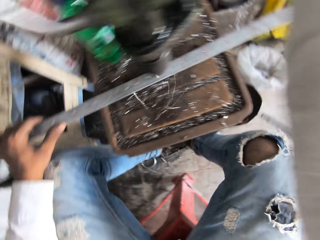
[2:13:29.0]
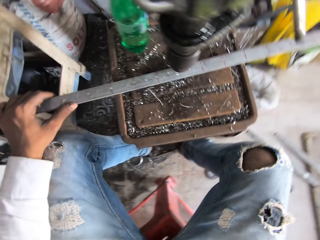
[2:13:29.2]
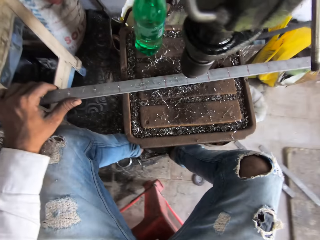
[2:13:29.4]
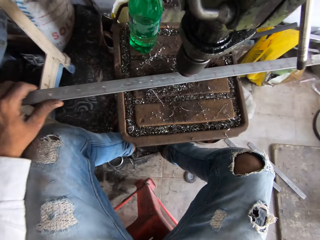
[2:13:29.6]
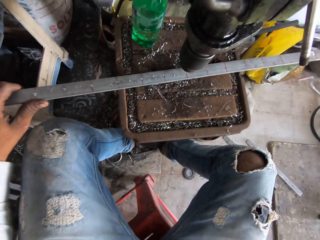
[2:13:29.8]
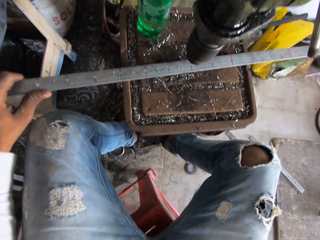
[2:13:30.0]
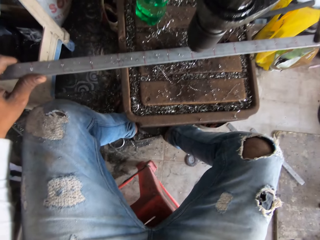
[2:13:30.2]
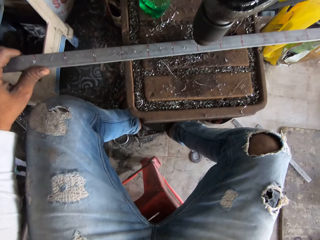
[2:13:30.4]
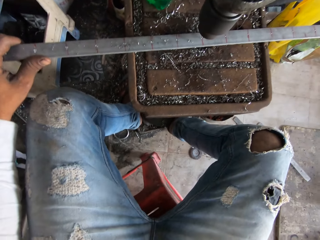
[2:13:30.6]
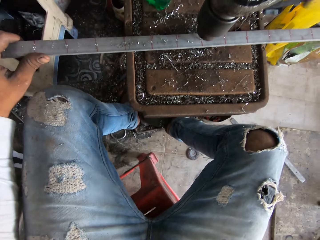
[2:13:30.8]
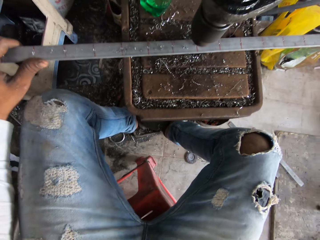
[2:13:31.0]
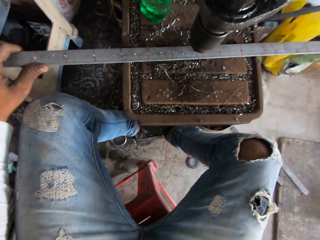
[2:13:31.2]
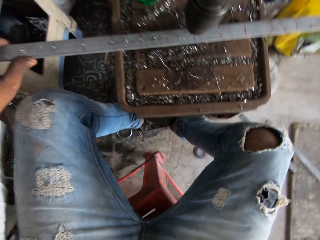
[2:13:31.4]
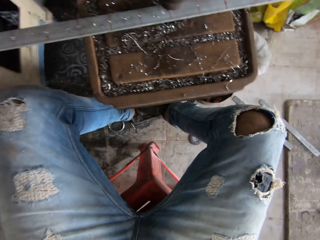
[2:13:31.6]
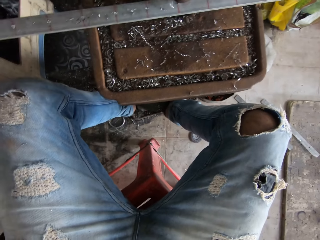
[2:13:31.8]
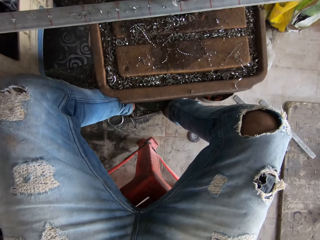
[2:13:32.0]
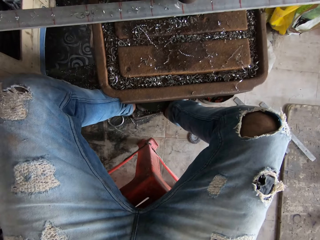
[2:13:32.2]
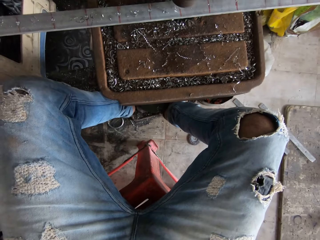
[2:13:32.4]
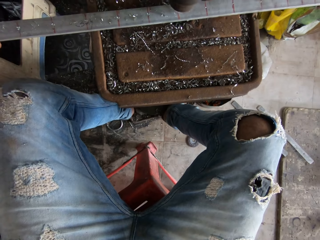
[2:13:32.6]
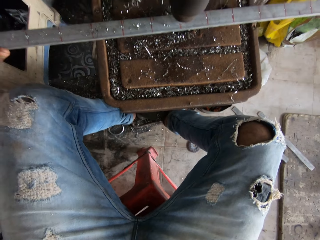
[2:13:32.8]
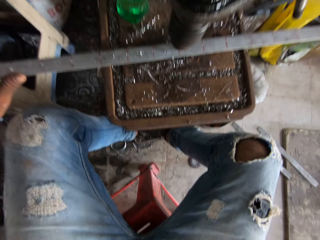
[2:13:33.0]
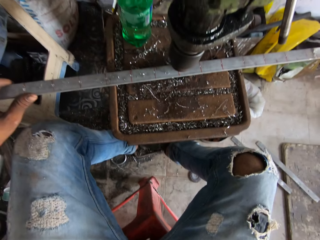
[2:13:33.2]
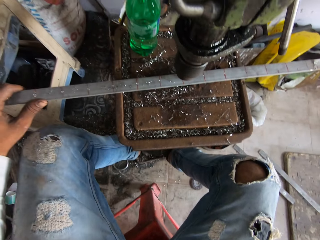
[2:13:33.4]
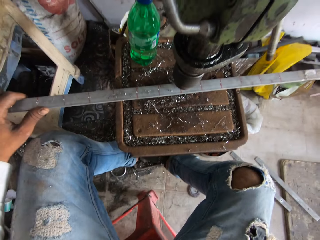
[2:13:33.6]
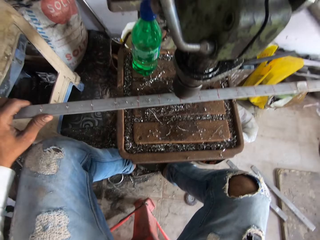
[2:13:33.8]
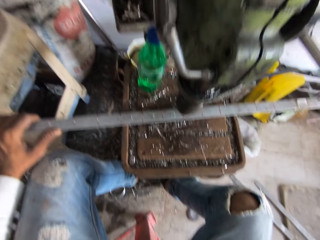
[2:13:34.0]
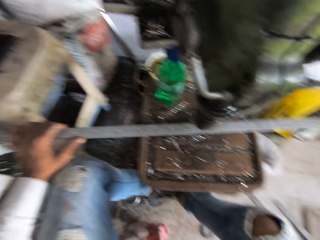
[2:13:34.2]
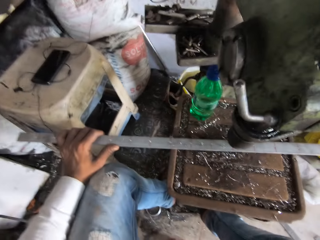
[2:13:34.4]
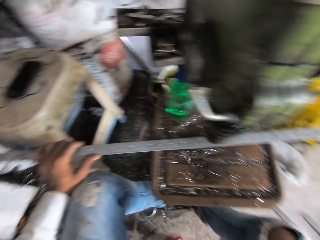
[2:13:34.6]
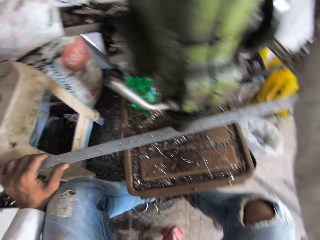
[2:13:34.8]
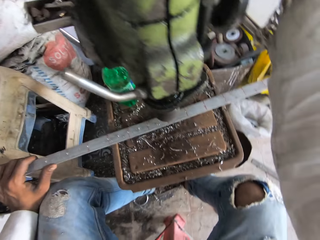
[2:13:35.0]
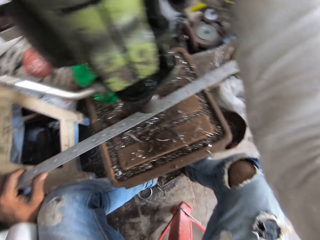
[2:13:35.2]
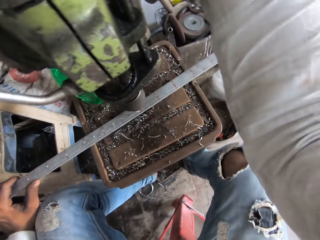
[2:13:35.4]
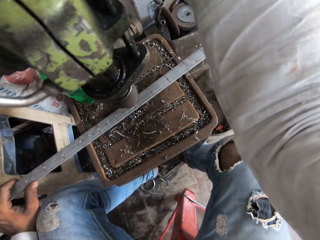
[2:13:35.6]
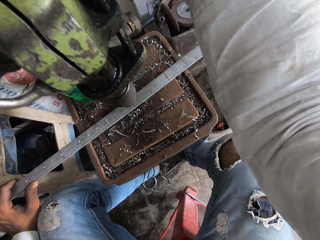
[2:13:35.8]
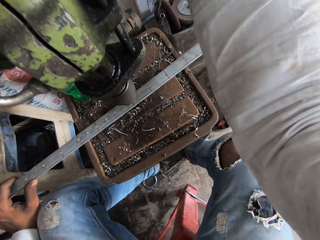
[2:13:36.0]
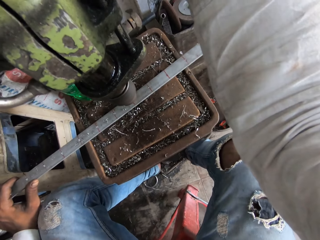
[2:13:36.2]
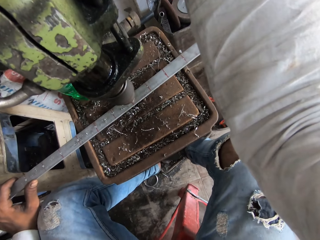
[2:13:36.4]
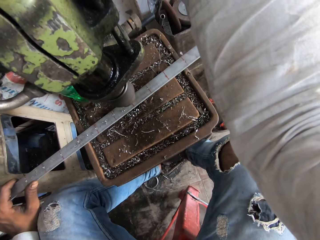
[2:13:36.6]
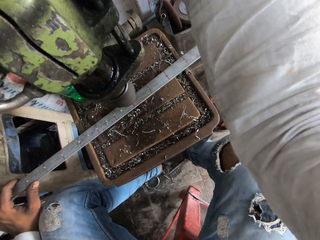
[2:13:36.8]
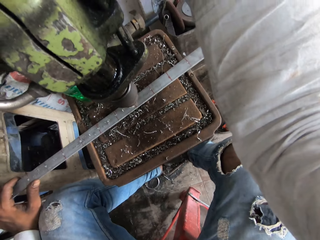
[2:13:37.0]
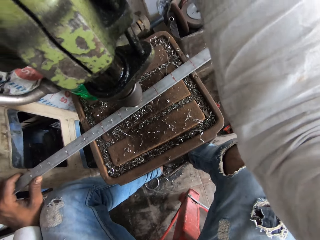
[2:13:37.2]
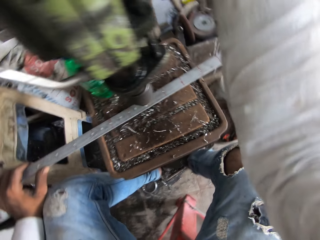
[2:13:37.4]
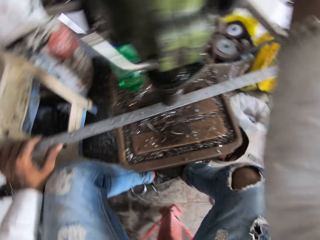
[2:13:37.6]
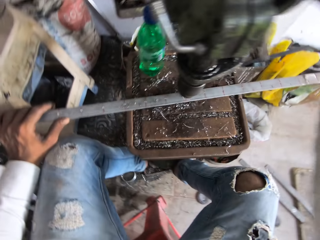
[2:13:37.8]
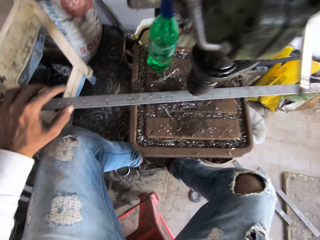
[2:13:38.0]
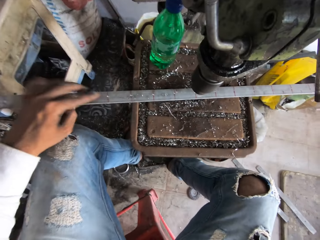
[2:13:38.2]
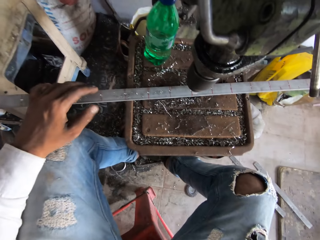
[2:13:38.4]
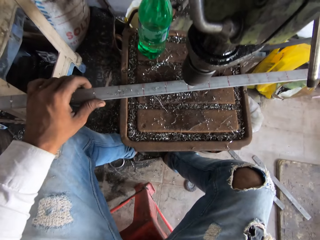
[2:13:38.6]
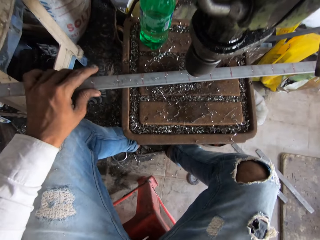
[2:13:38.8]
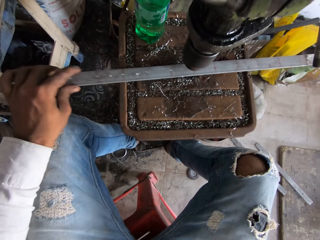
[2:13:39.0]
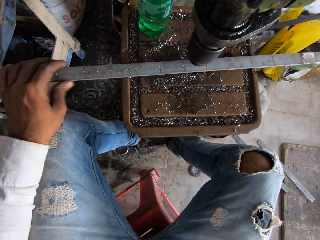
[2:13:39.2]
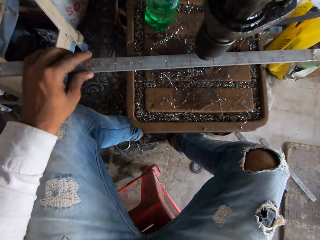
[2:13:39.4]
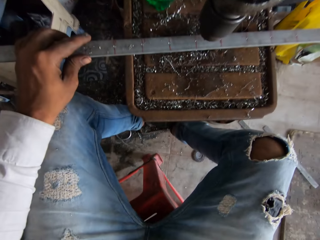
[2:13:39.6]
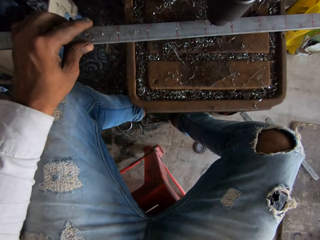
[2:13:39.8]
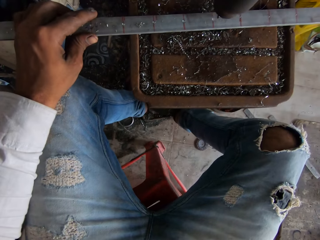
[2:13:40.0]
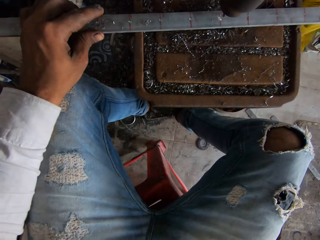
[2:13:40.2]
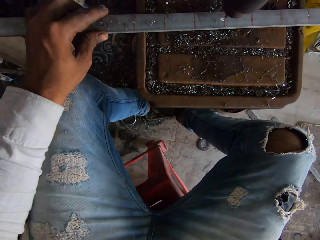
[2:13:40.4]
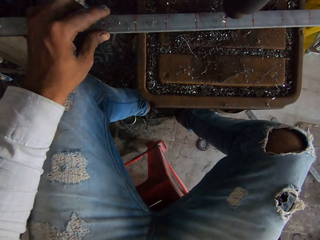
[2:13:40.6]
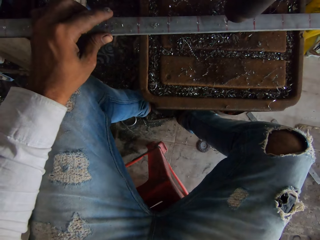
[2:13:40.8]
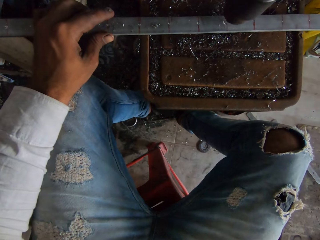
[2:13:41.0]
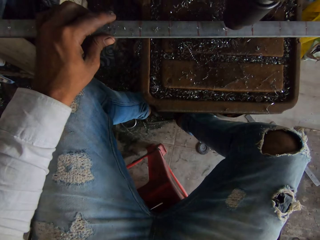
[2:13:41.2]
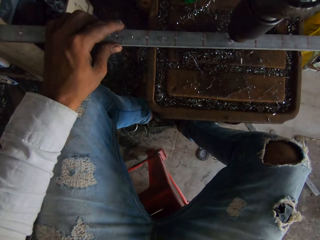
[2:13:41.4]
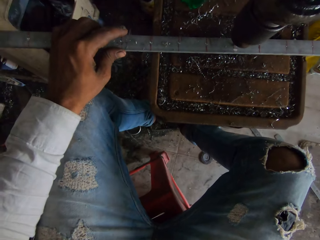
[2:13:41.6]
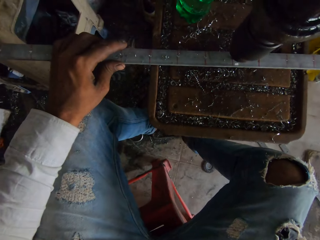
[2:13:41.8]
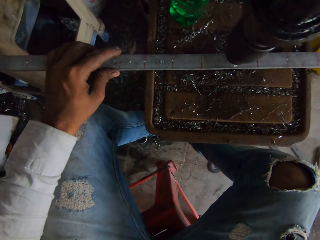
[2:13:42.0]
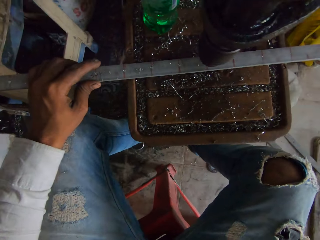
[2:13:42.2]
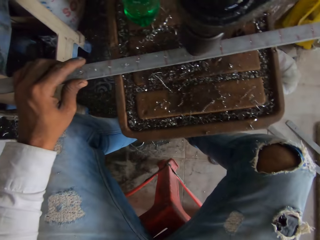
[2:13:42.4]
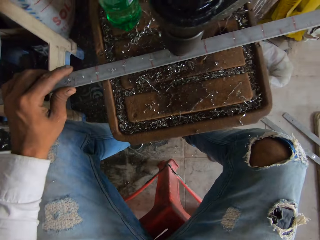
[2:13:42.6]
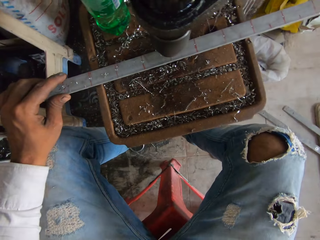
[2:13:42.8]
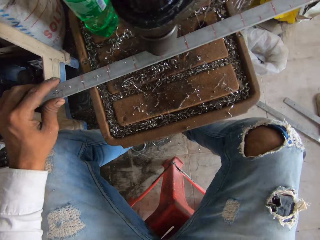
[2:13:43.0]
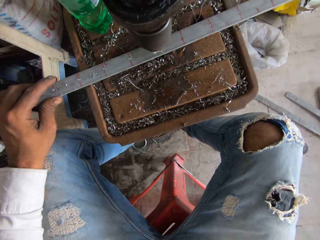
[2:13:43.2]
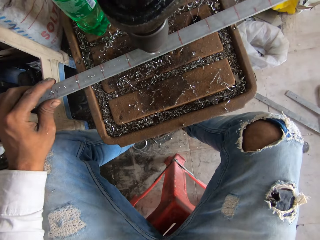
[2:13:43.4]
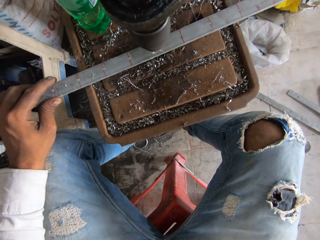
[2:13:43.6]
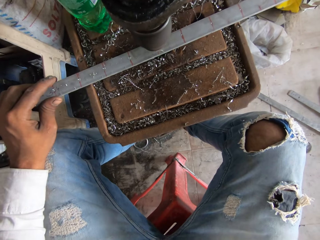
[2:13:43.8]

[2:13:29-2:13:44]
The camera wearer adjusts the metal rod on the pillar drilling table with the left hand. They drill a hole on the metal rod with the pillar drilling machine. They adjust the metal rod on the pillar drilling table with the left hand. They drill a hole on the metal rod with the pillar drilling machine.

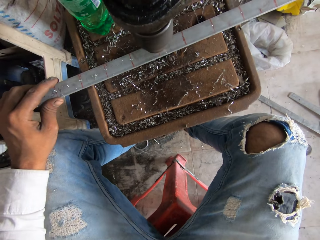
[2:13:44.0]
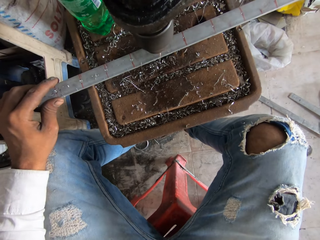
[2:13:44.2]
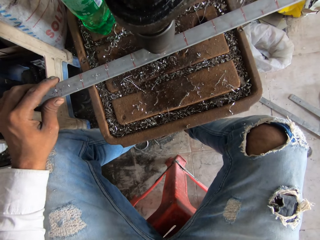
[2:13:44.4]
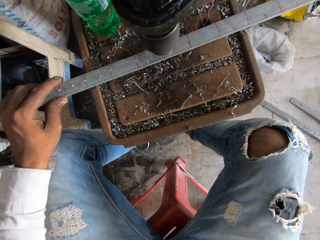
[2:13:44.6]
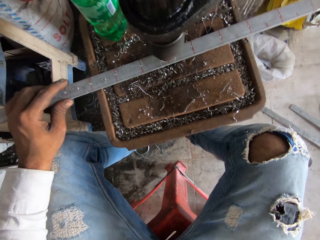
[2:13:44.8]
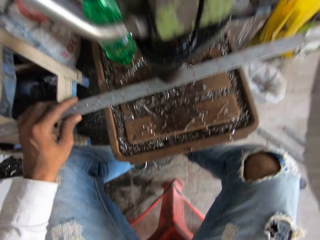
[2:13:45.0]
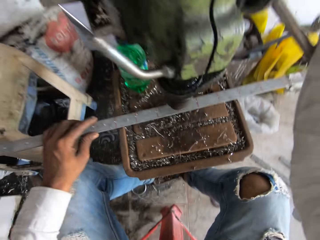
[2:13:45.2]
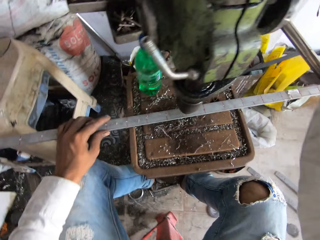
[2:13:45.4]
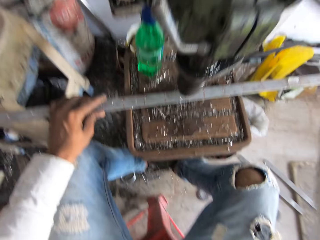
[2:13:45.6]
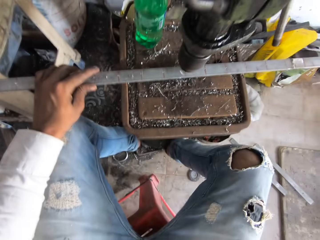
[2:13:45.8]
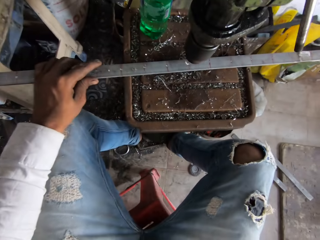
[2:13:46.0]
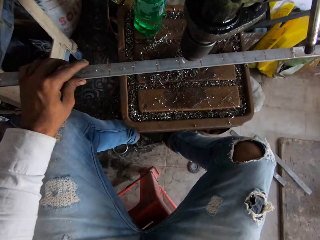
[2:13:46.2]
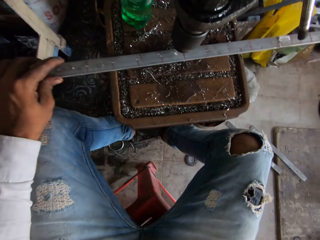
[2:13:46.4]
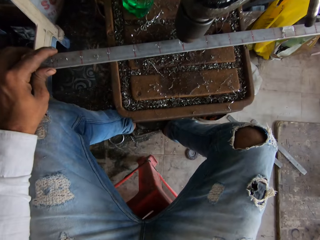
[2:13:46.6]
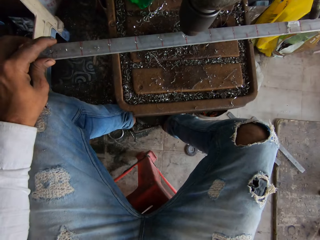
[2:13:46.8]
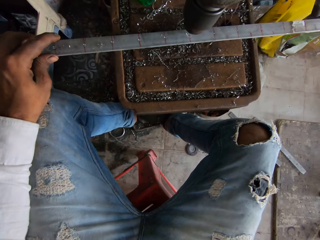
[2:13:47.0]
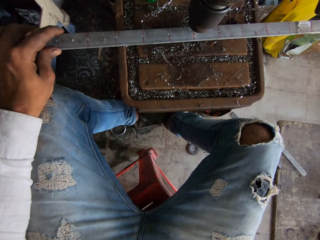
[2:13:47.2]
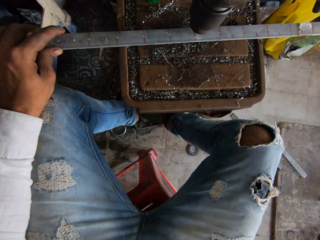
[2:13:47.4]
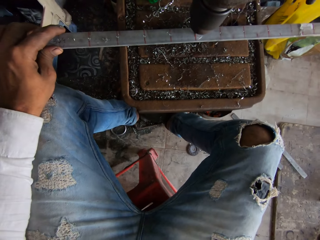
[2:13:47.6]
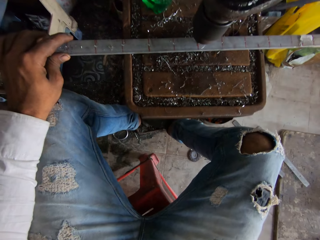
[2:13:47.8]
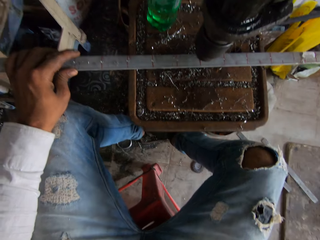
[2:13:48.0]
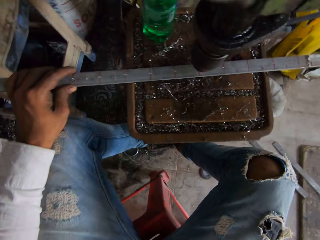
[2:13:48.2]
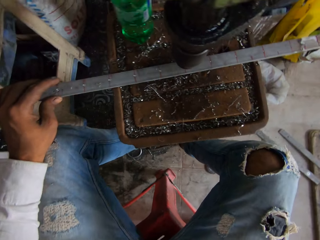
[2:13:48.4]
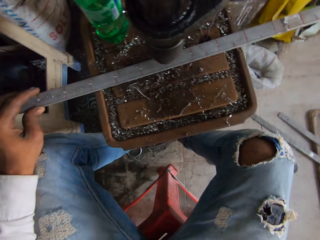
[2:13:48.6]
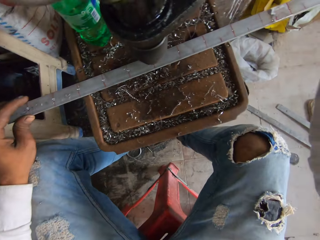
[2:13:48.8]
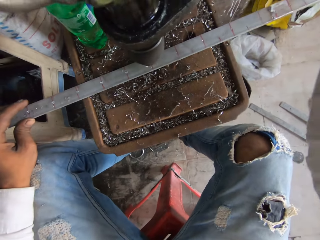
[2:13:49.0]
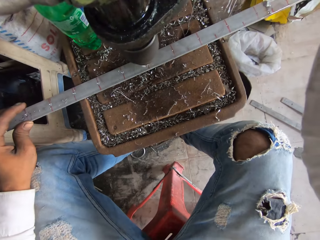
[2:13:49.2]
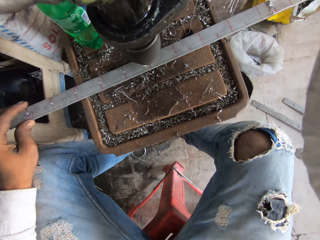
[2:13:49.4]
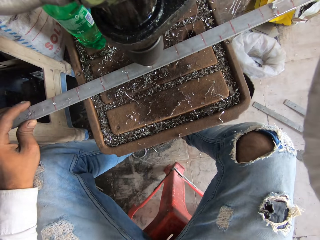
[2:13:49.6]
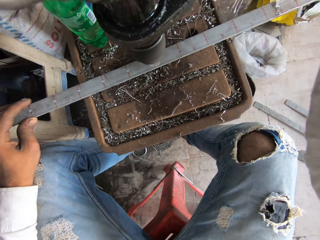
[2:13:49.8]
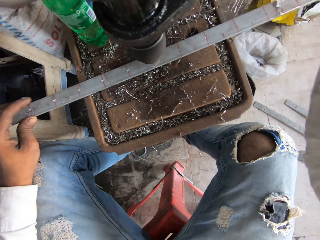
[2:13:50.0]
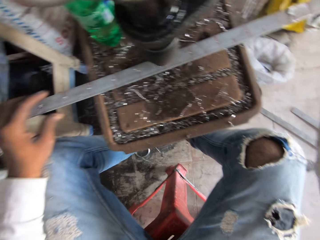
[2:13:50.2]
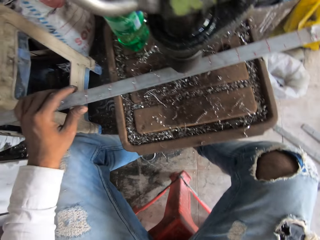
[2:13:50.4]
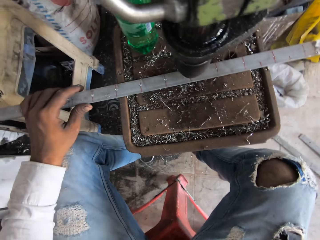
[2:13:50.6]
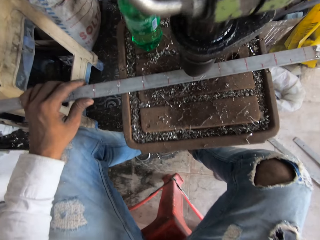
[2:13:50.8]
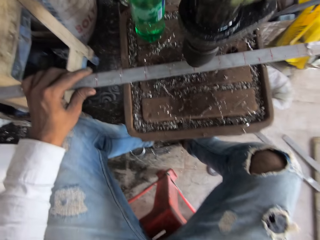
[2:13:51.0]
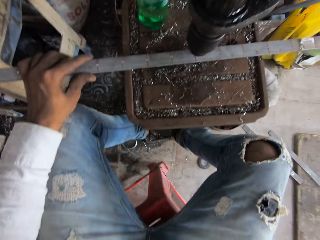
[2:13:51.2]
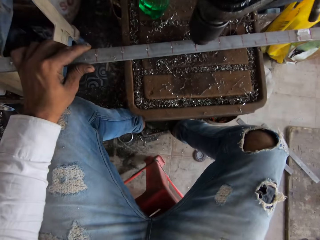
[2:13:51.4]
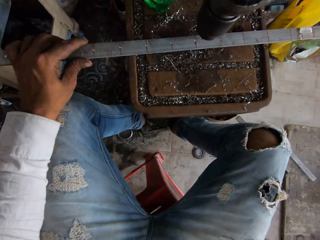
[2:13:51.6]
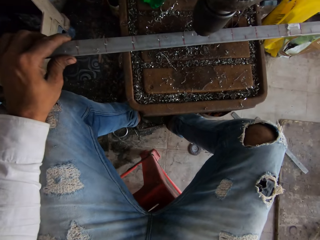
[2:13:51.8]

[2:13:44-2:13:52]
The camera wearer adjusts the metal rod on the pillar drilling table with the left hand. They drill a hole on the metal rod with the pillar drilling machine.
